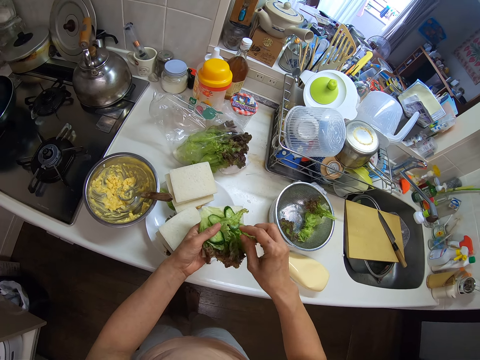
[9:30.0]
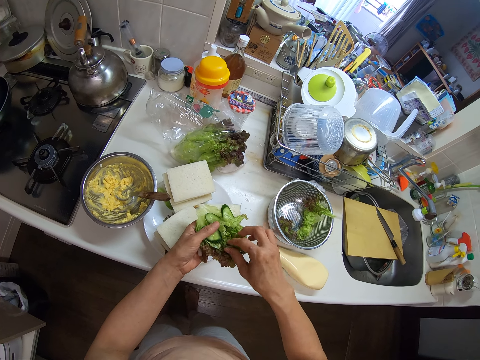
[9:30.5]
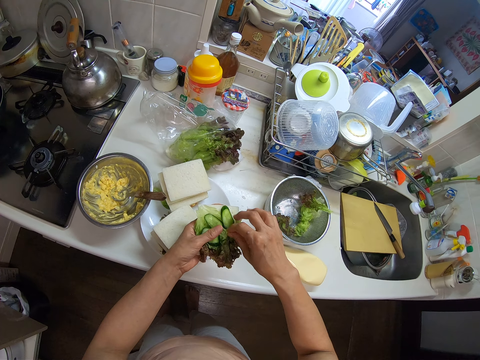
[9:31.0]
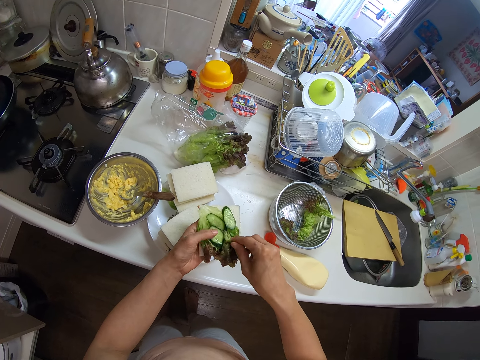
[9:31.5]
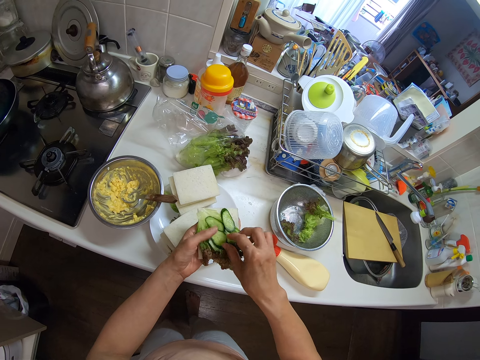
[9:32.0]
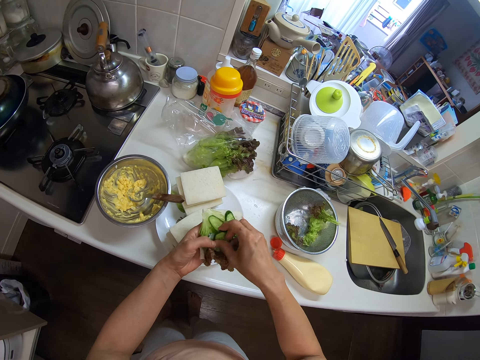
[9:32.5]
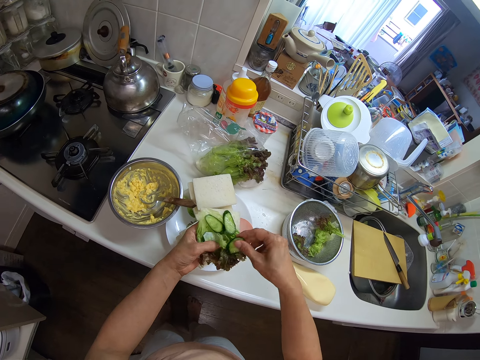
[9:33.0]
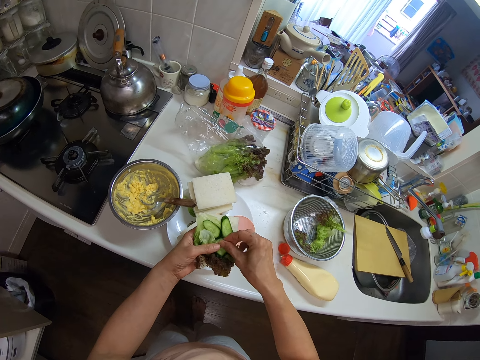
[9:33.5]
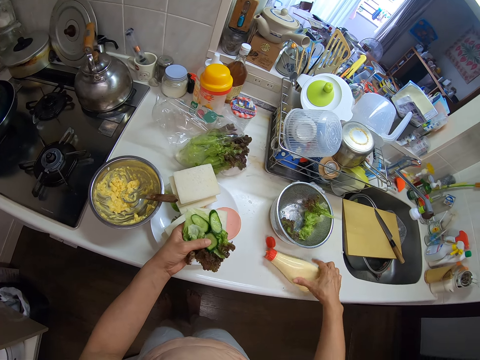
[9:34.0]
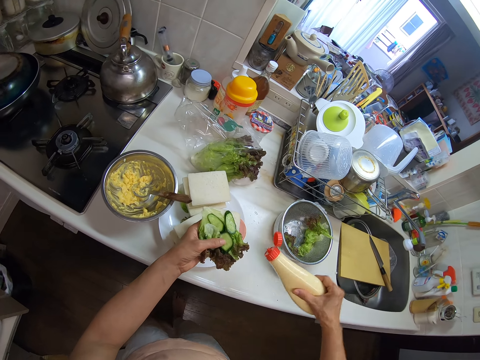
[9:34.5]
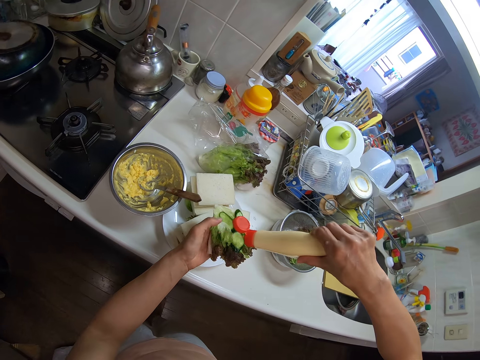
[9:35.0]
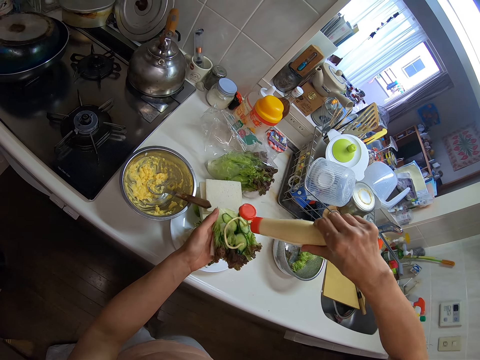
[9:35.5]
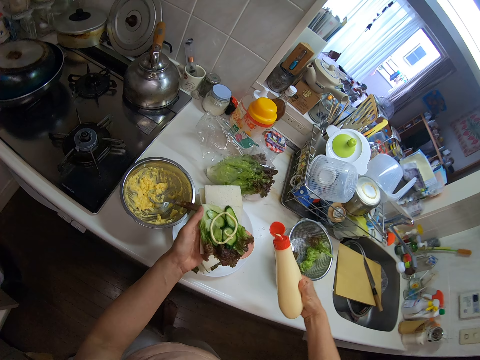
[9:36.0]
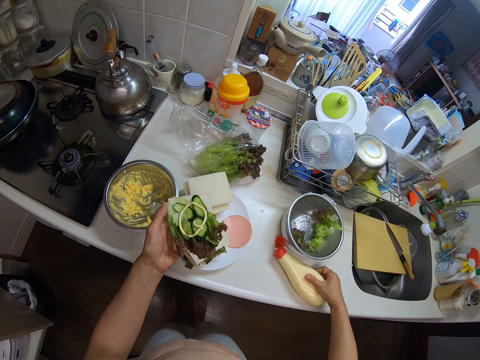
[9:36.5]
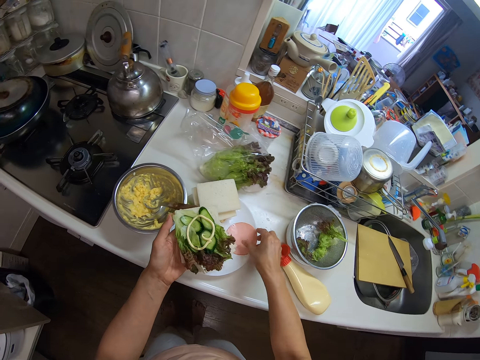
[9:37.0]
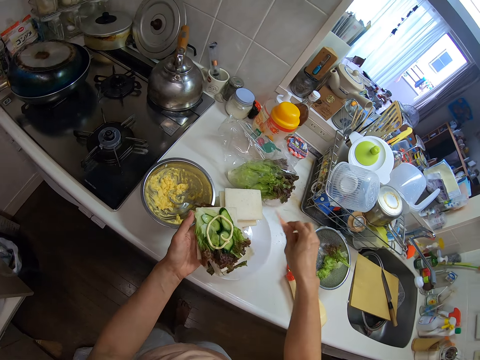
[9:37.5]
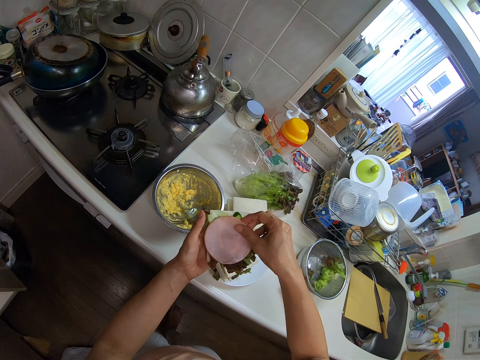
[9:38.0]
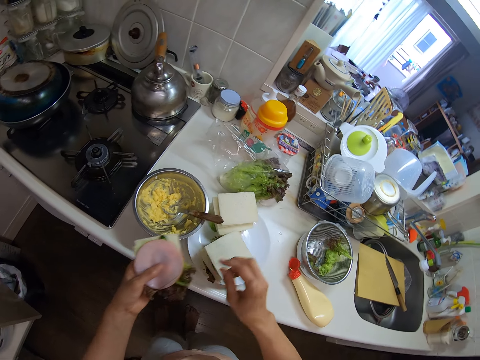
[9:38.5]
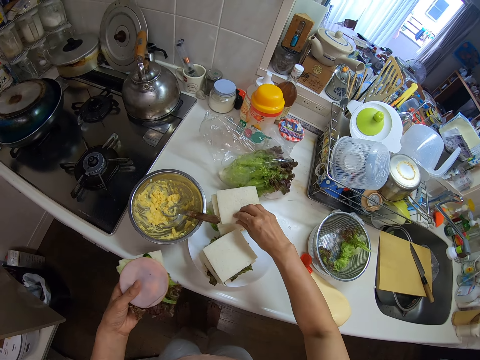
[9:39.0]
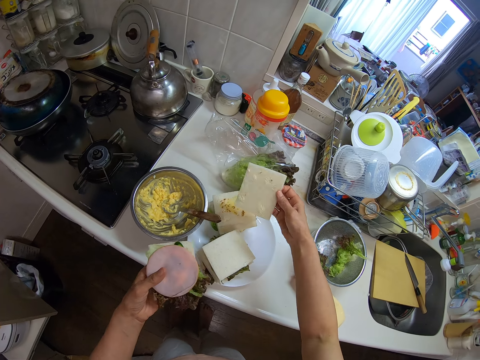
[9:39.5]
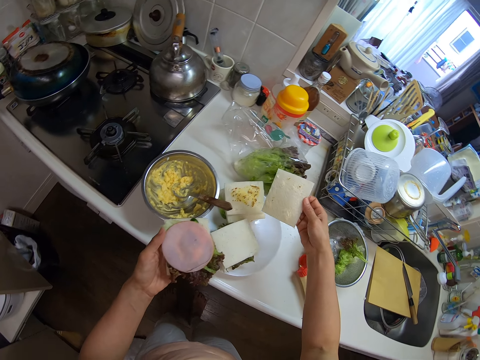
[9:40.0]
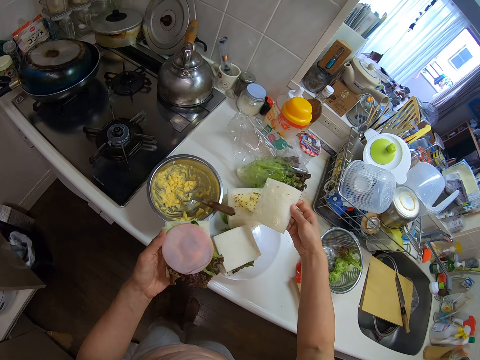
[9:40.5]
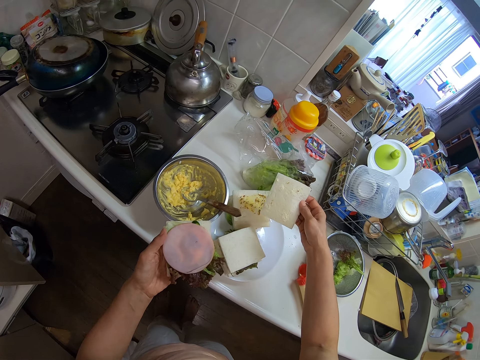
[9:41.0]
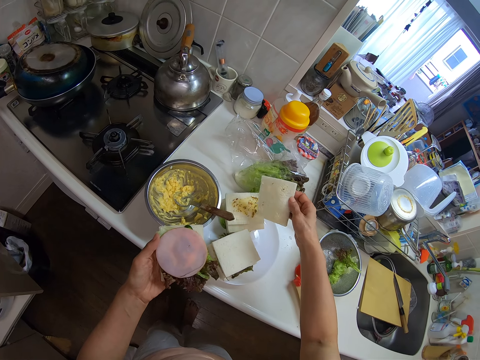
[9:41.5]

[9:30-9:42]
The camera wearer picks a container from the table with his right hand. He pours bread spread on the slice of bread from the container in his right hand. He drops the container on the table with his right hand. He picks a beef steak paper from the table with his right hand. He places the beef steak on the sliced bread with his right hand. He picks a slice of bread from the plate on the table with his right hand.

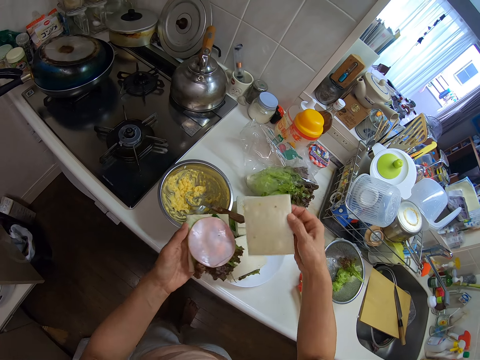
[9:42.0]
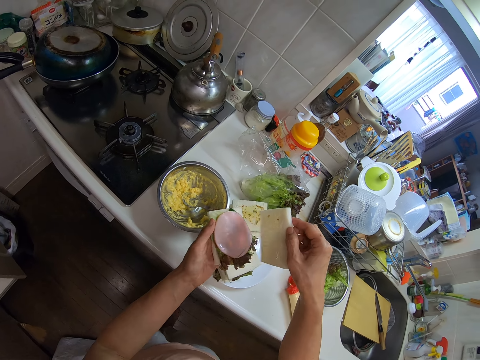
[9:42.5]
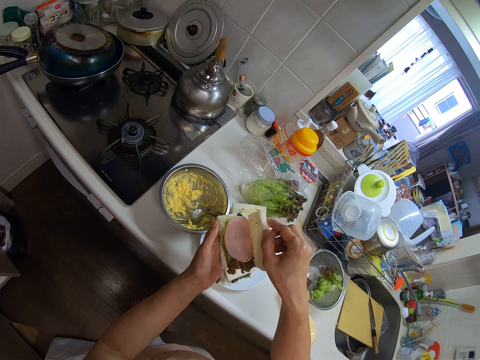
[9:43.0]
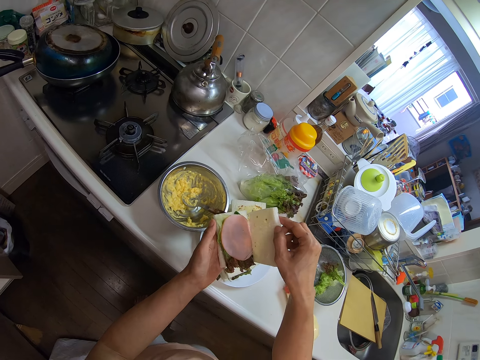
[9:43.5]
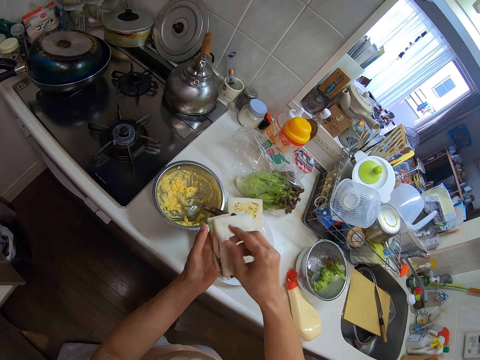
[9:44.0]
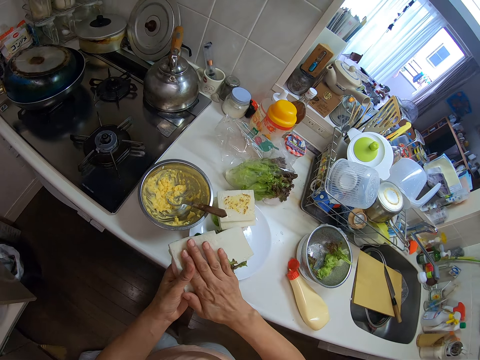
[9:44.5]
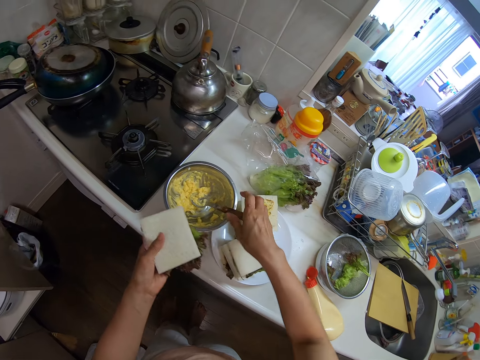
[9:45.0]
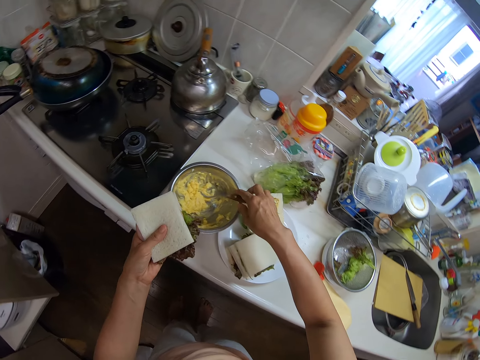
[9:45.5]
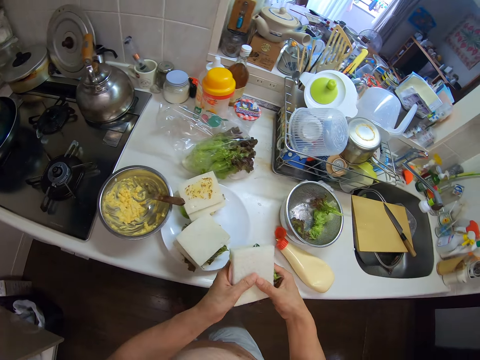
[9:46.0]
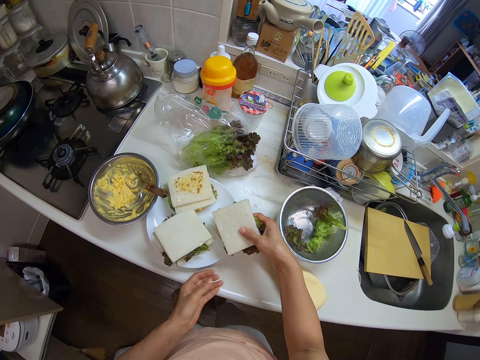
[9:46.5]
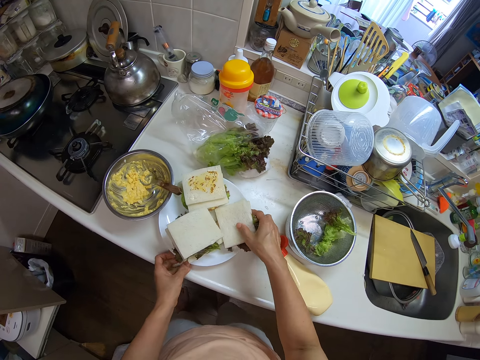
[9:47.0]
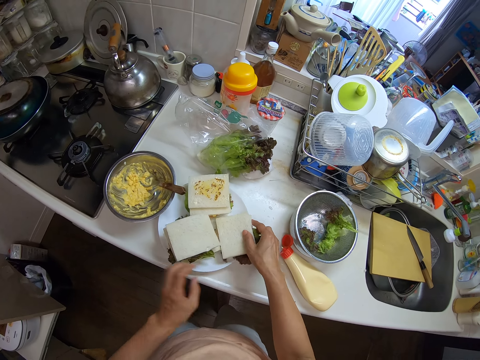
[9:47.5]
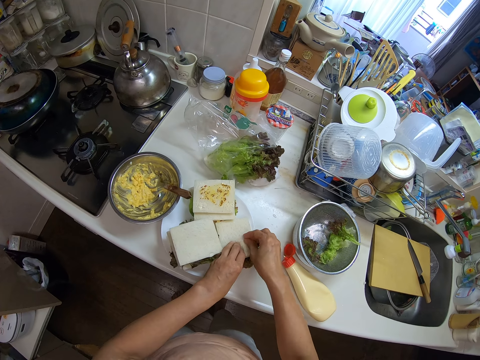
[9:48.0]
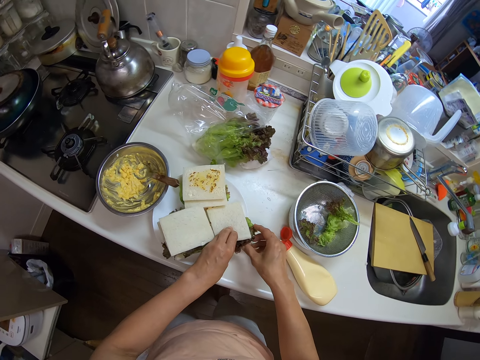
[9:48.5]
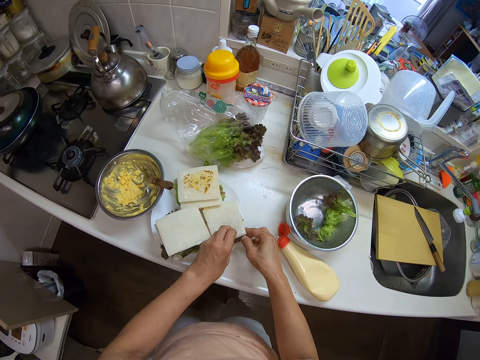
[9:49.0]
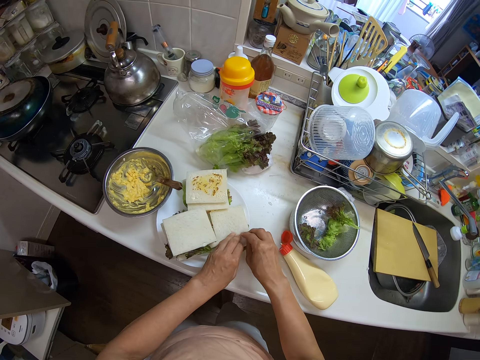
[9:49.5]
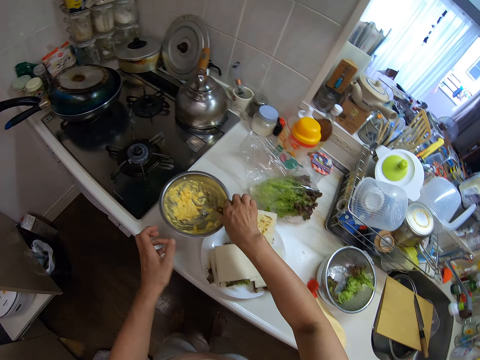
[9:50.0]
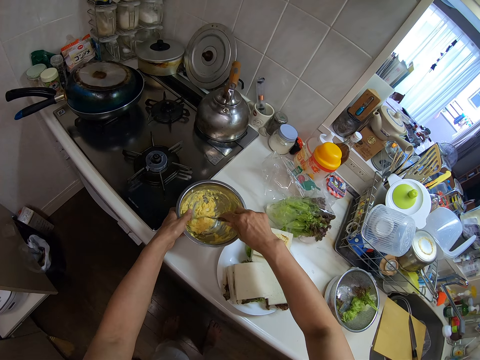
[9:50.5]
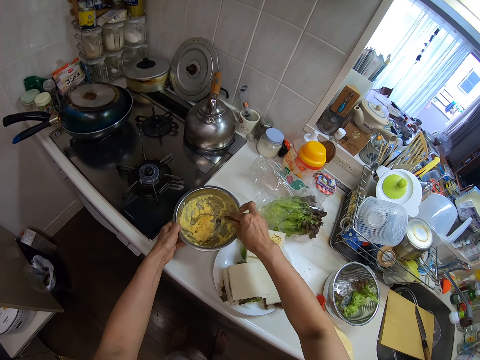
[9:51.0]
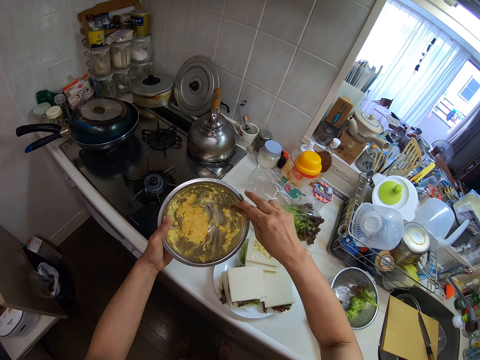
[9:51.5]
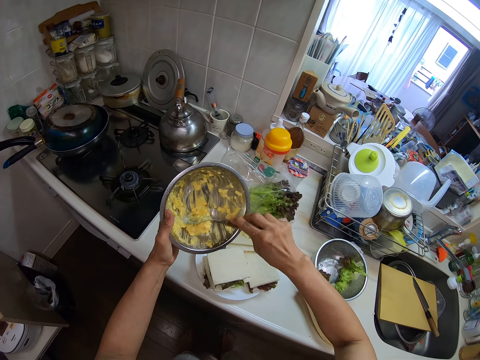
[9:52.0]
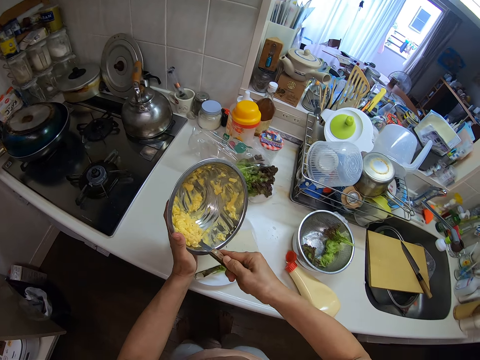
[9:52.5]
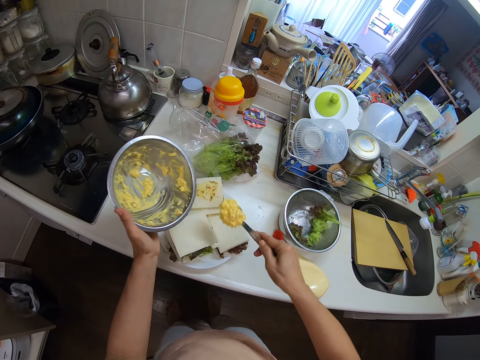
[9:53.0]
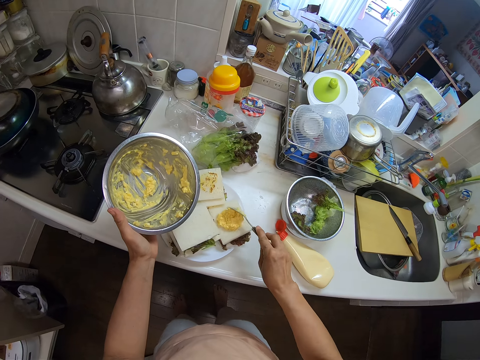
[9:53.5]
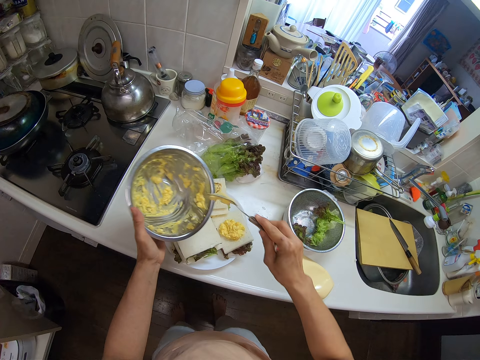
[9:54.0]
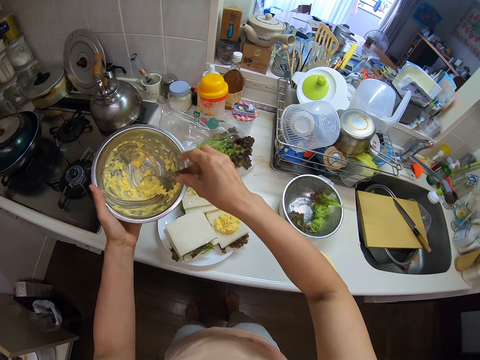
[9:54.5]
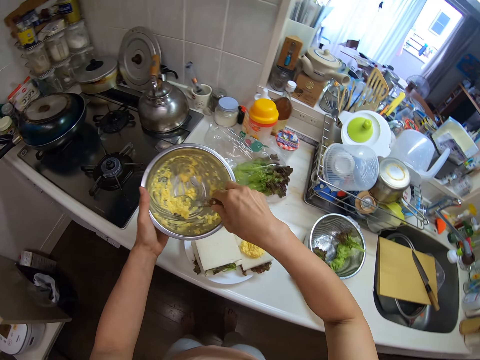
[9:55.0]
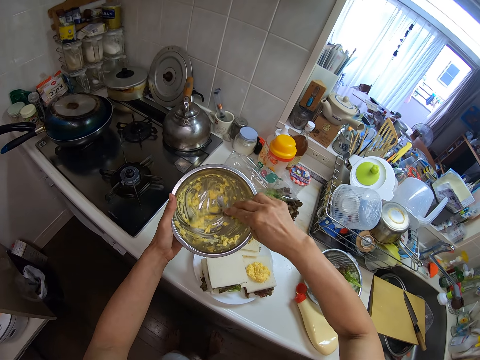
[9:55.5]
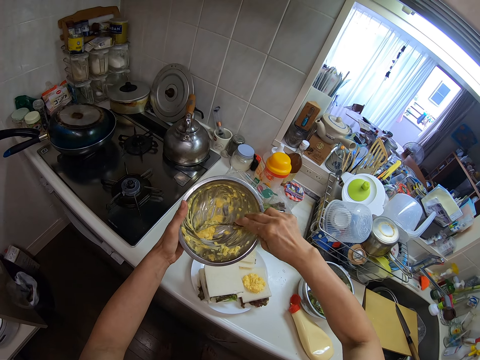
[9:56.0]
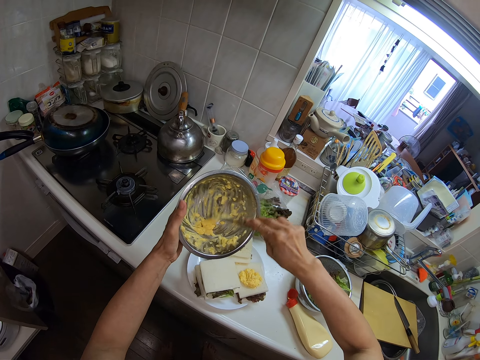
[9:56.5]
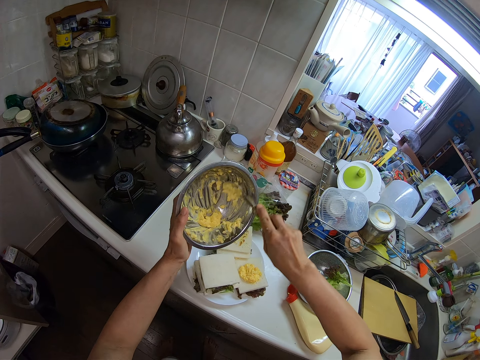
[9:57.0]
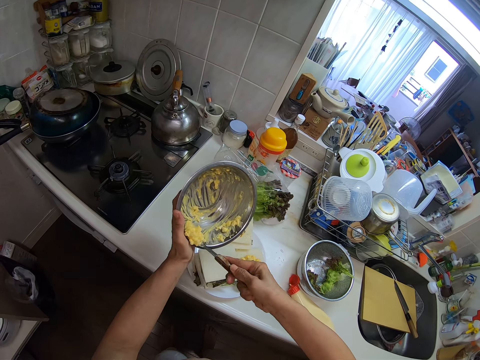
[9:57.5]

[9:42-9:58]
The camera wearer places the sliced bread on the slice of bread in his left hand. He places his right hand on the bread burger. He adjusts the spoon in the container of bread spread on the table with his right hand. He picks the spoons, drops the spoon and holds the bread burger with both hands. He places the bread burger on the plate on the table with his right hand. He adjusts the plate on the table with his hands. He adjusts the bread burger on the plate with his hands. He takes bread spread from the container on the table with the spoon. He lifts the container of bread spread from the table with his left hand. He puts the bread spread on the bread burger with the spoon. He takes bread spread from the container with the spoon.
